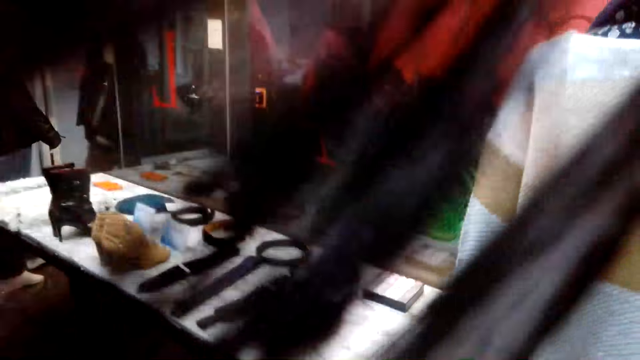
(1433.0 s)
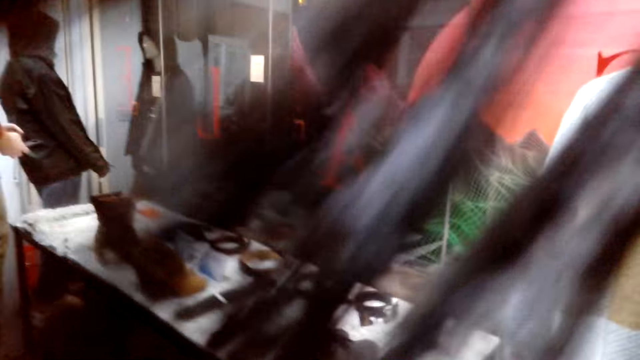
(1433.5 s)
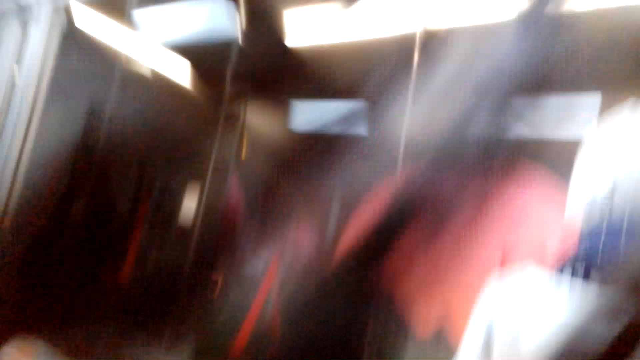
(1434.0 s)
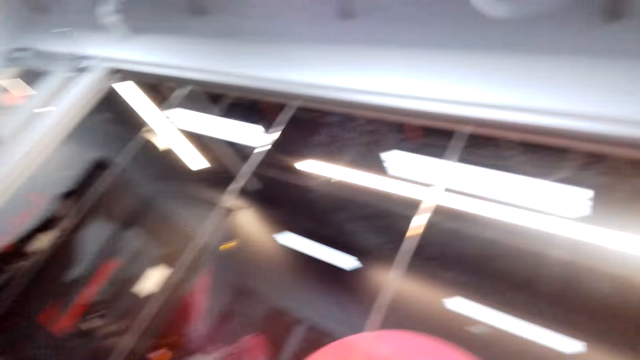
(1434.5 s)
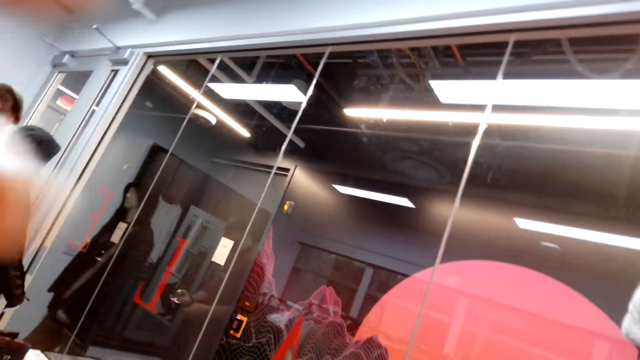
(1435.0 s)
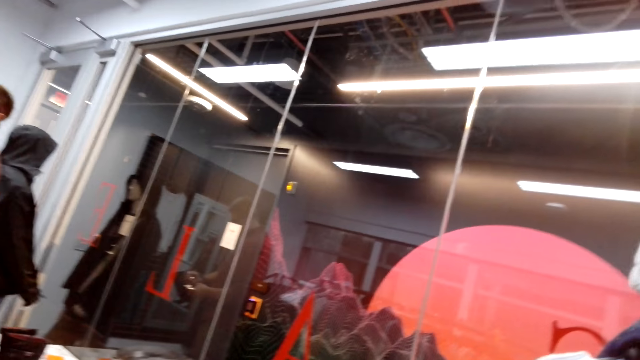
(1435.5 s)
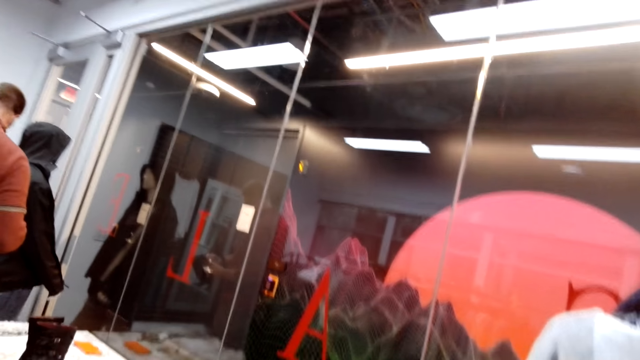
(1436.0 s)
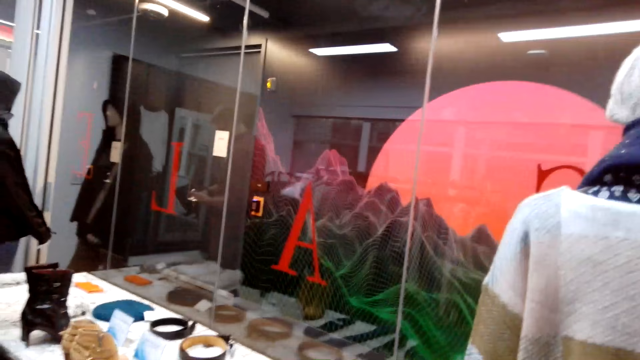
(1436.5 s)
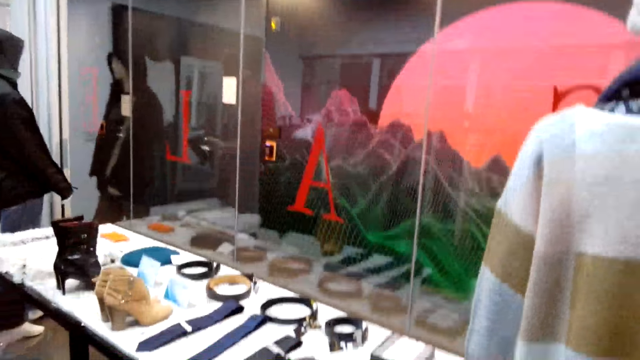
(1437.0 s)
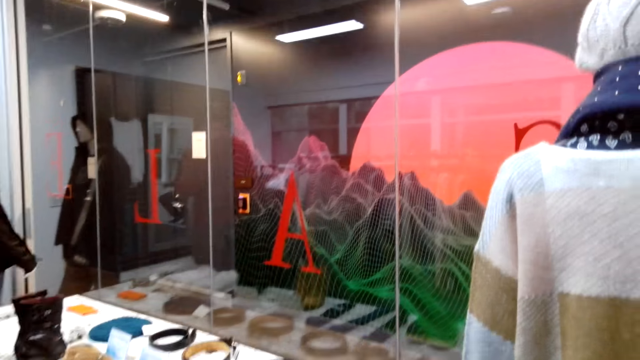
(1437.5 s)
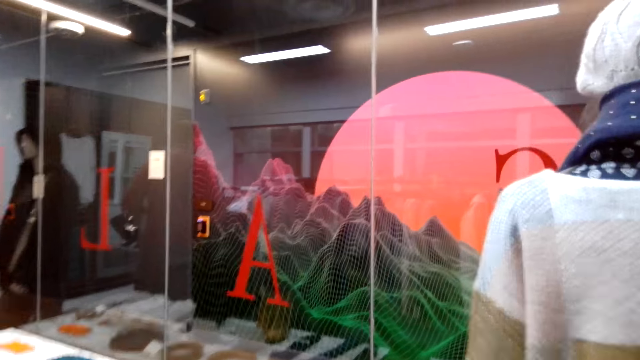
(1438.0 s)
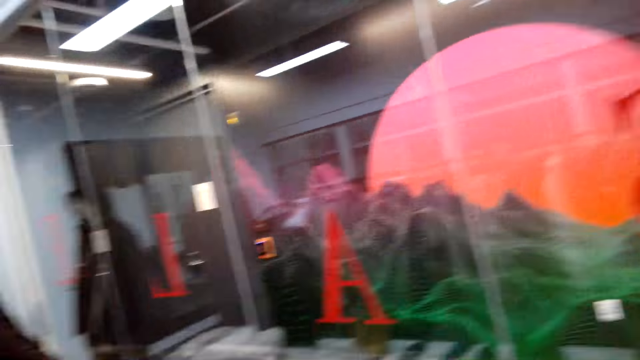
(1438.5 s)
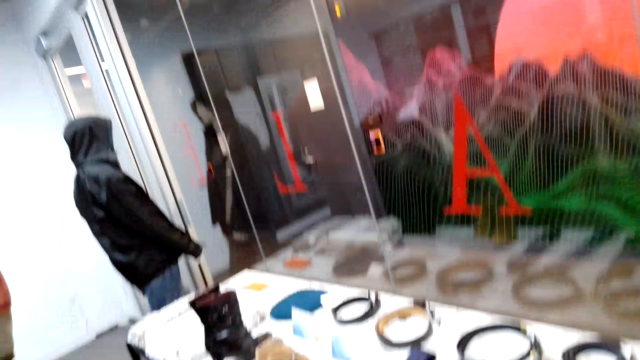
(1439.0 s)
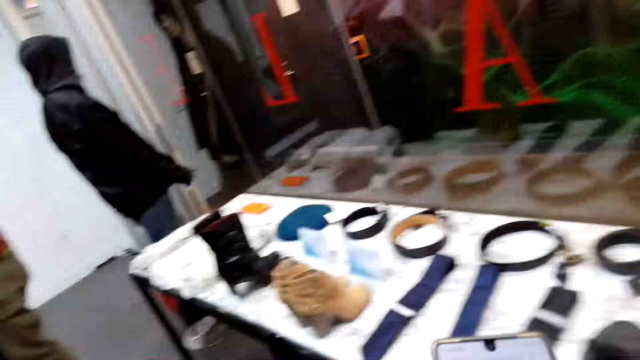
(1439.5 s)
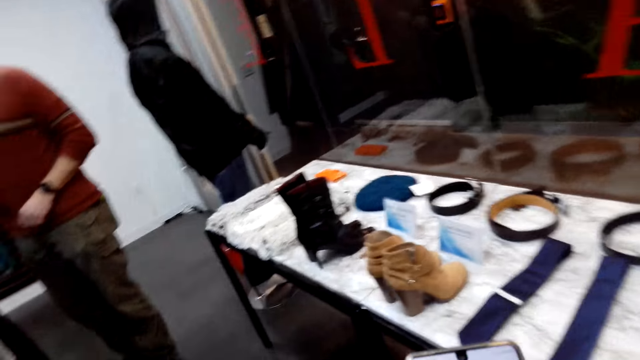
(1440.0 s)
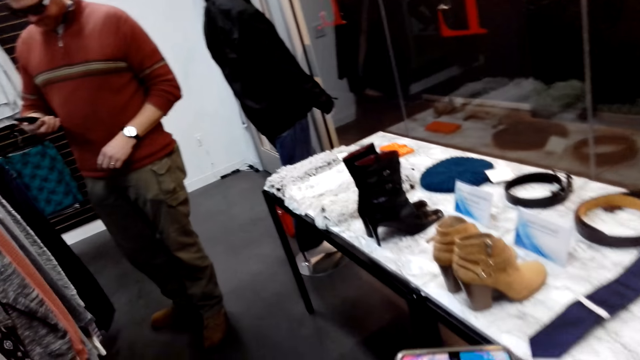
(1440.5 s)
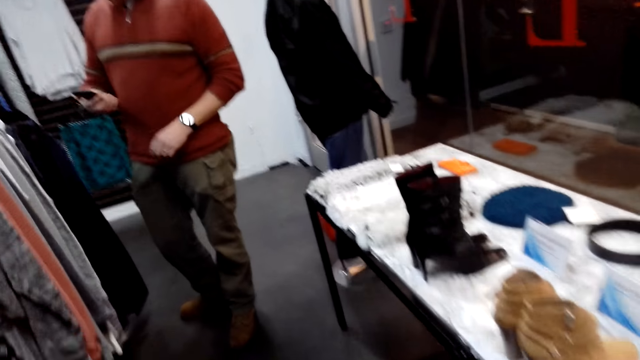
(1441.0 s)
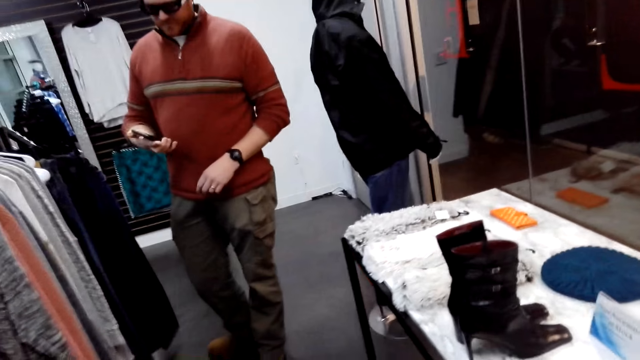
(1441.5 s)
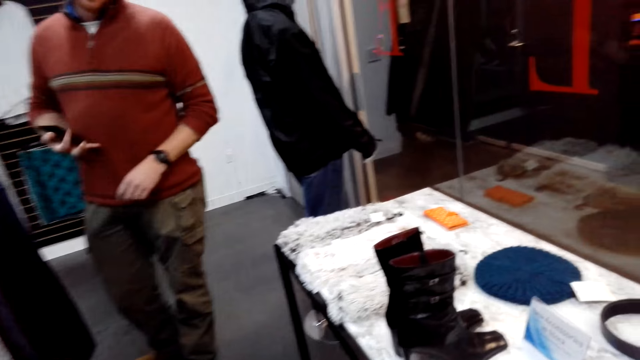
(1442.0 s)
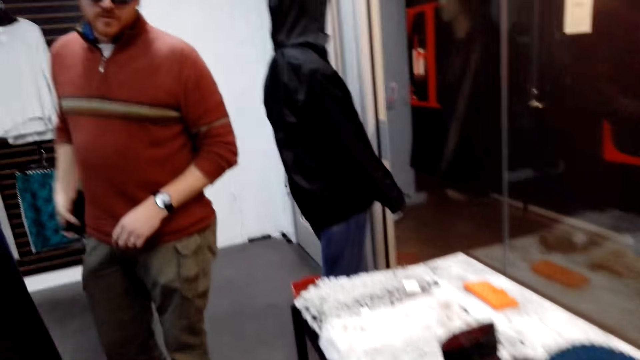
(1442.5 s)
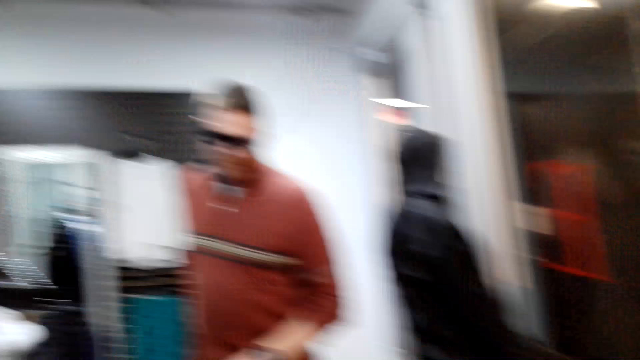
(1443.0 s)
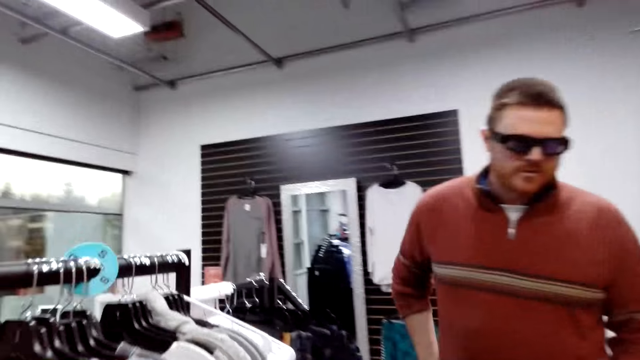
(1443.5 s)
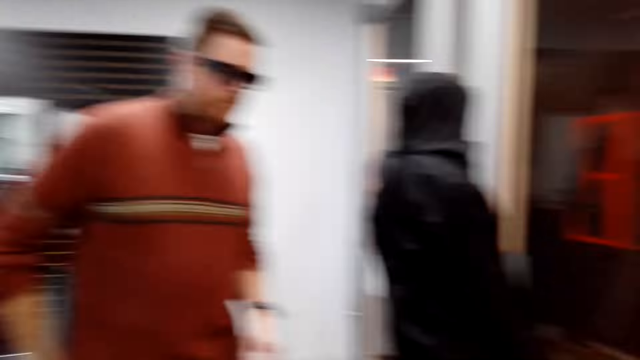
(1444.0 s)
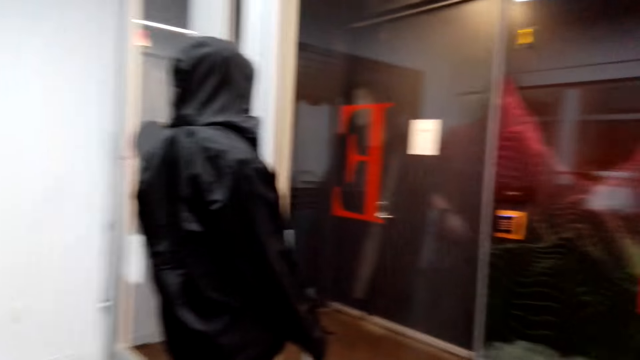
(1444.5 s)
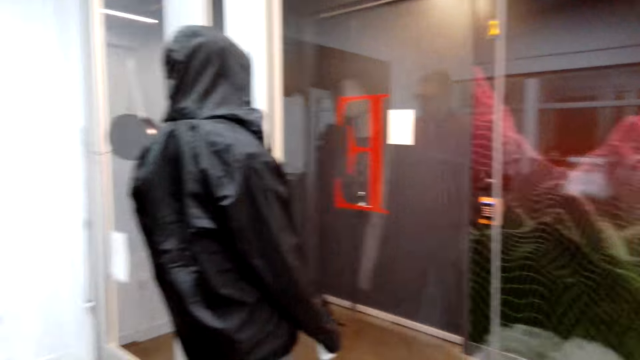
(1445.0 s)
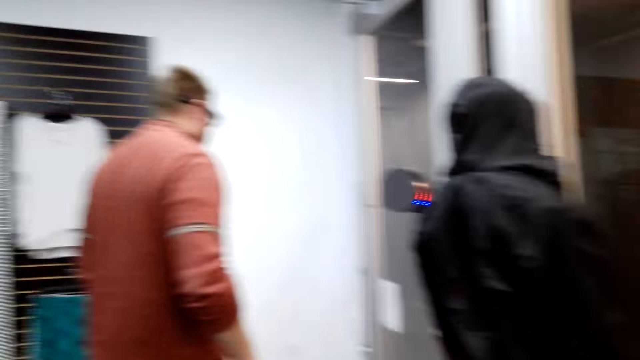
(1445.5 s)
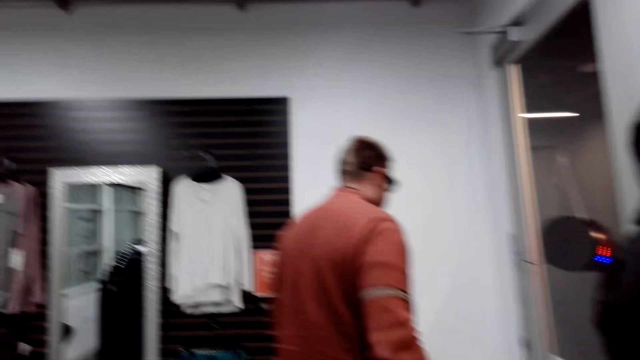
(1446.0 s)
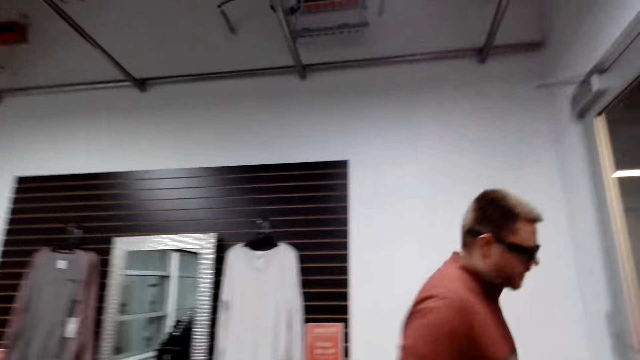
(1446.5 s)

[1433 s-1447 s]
The camera wearer lifts her hand. She looks in the room. She walks in the room.

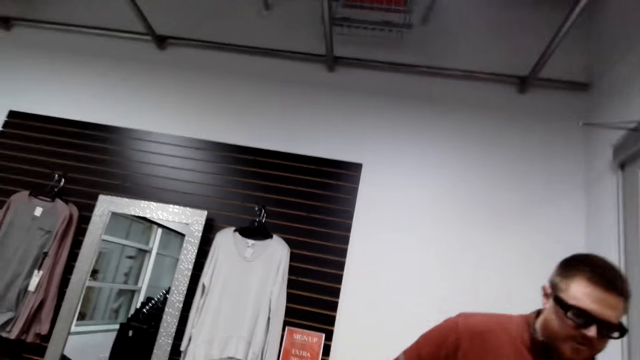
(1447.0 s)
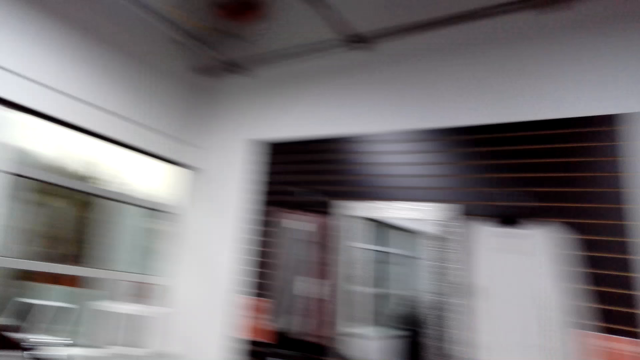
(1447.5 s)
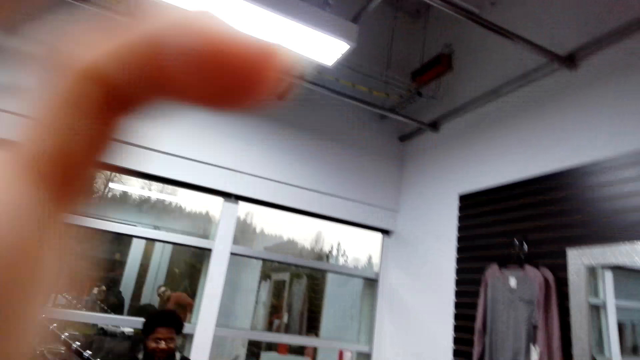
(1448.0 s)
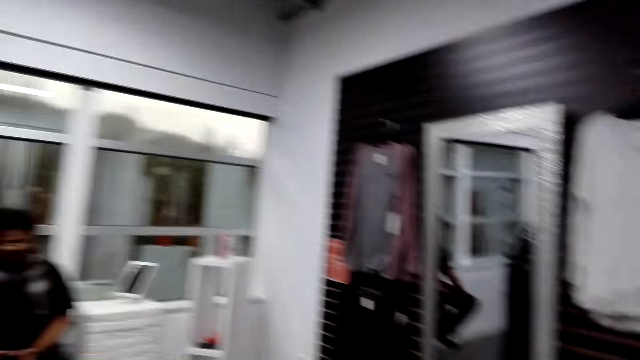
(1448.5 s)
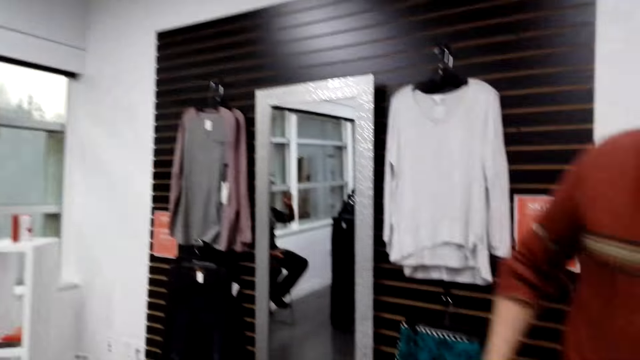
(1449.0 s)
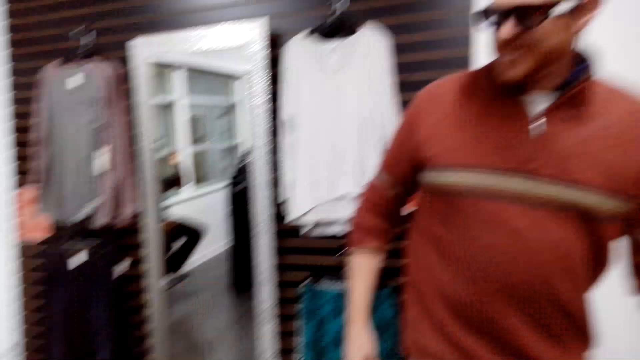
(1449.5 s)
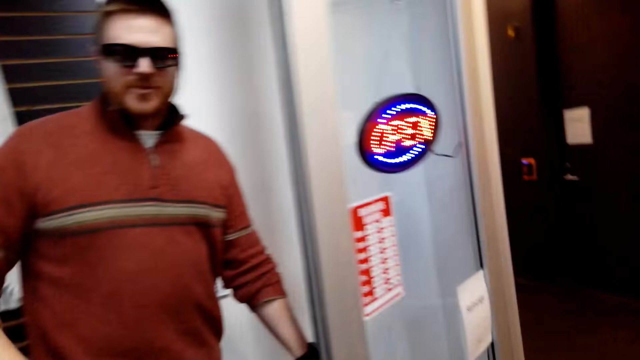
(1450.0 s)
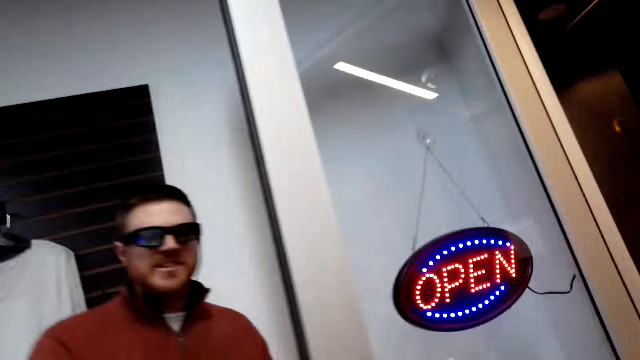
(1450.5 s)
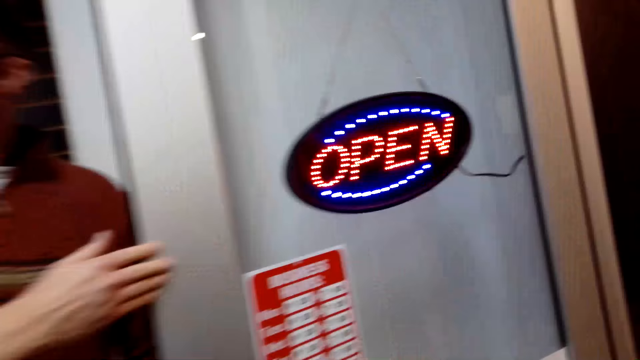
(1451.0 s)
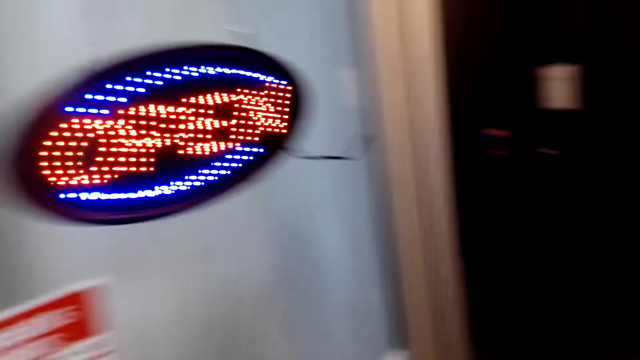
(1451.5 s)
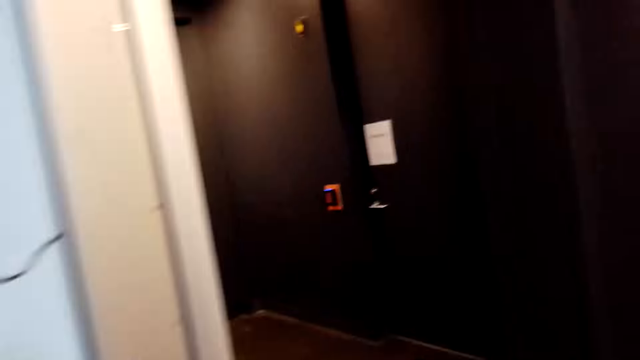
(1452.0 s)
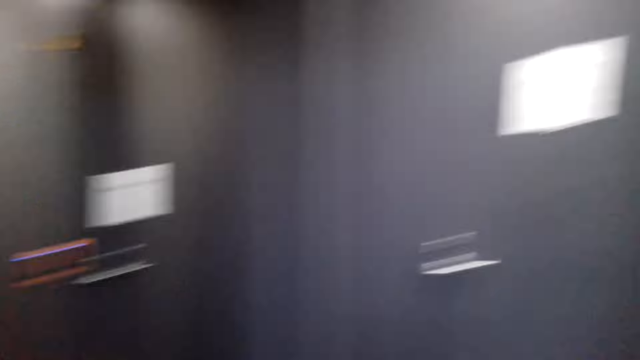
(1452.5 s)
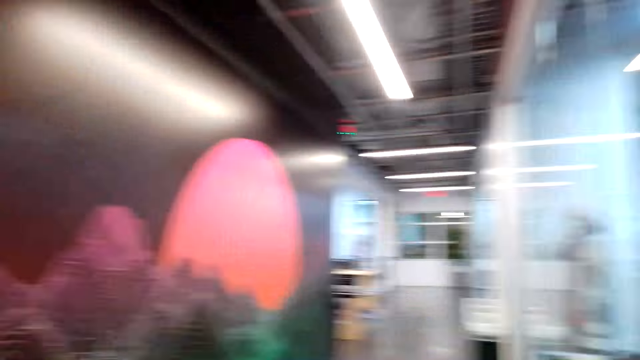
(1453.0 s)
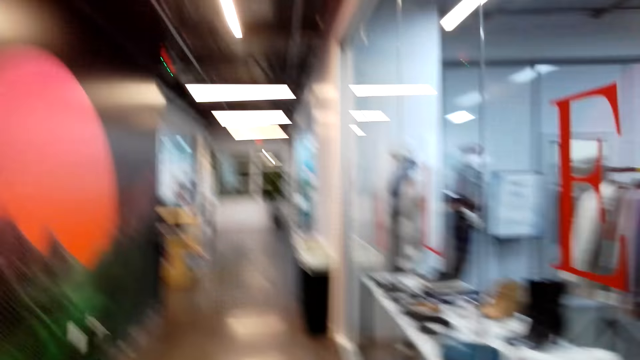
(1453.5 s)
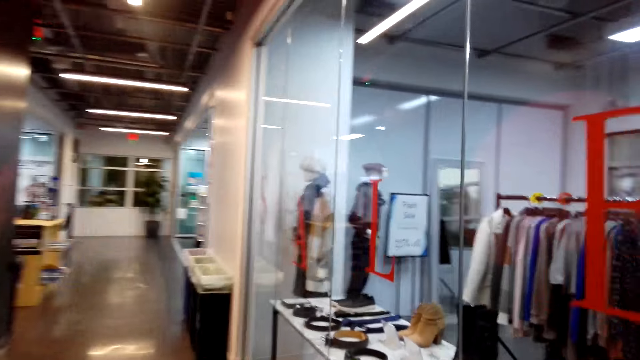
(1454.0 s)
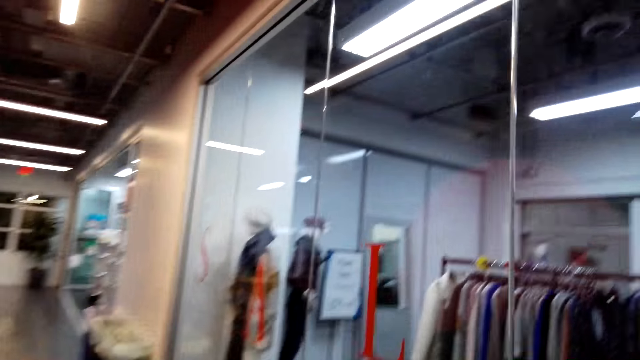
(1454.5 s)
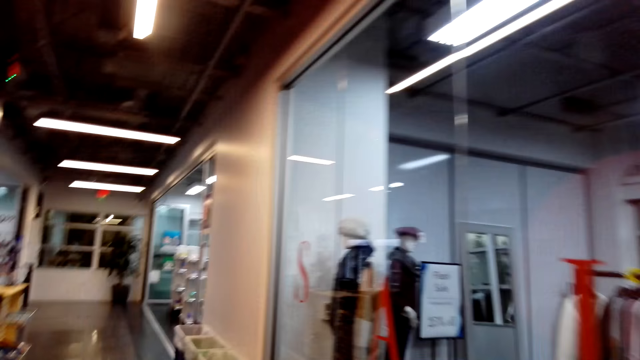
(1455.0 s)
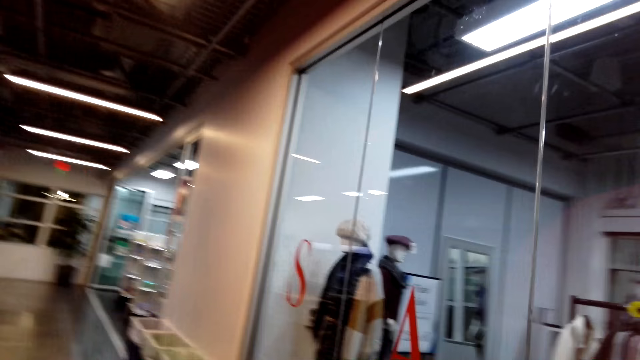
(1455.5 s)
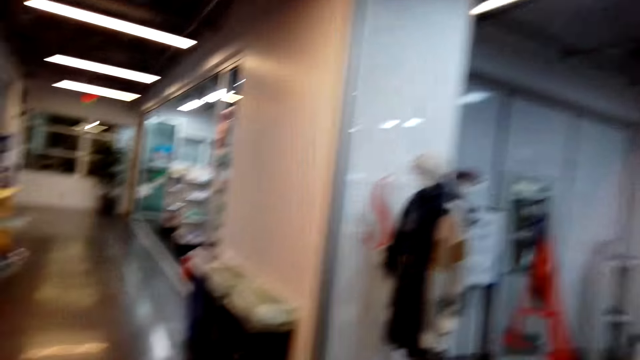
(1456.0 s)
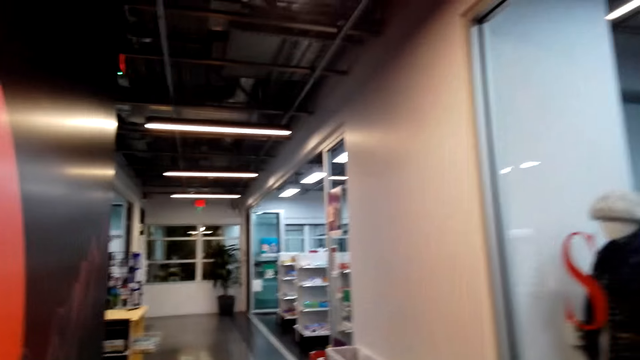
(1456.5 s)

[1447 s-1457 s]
The camera wearer touches her hair. She talks to a man. She walks in the shop.
